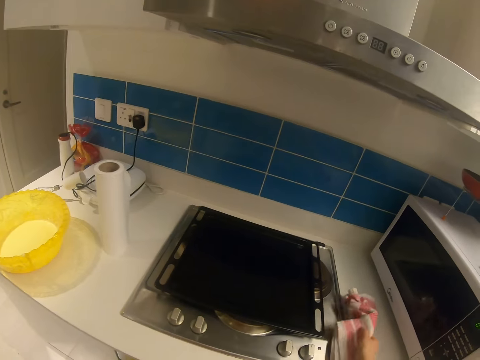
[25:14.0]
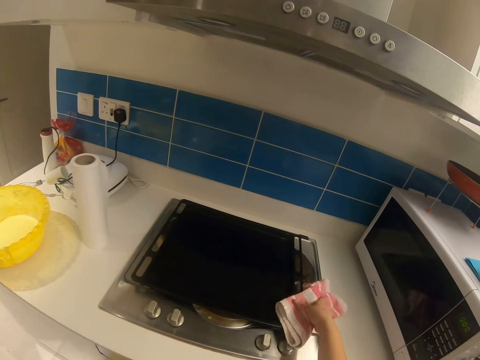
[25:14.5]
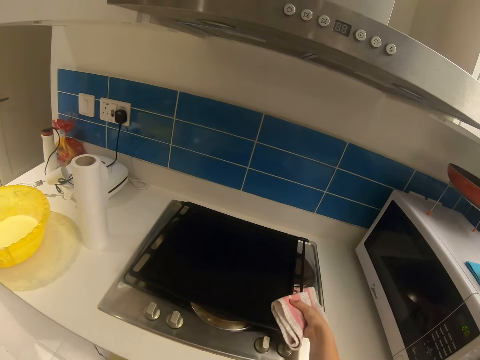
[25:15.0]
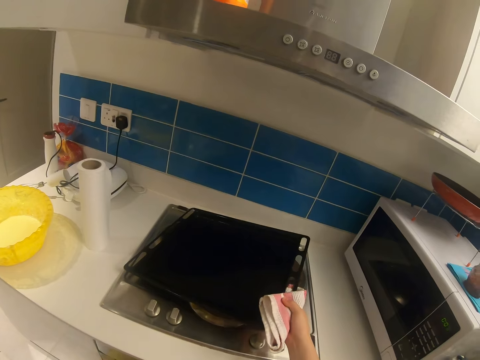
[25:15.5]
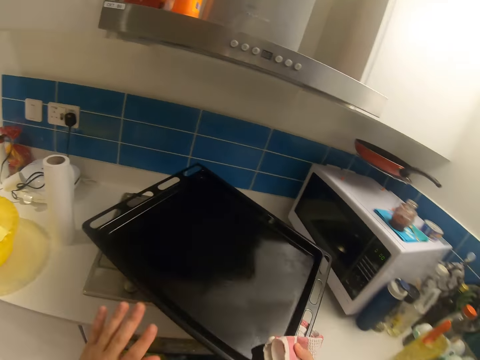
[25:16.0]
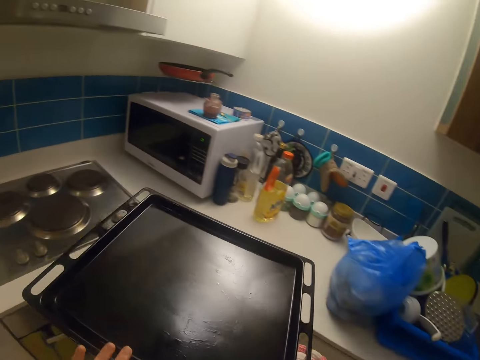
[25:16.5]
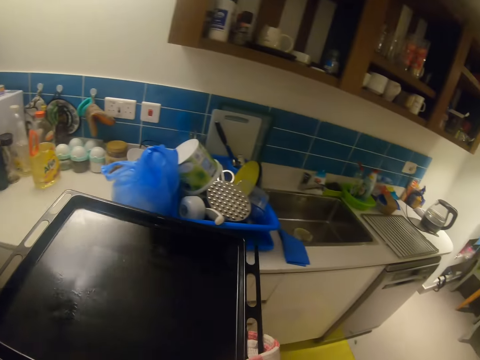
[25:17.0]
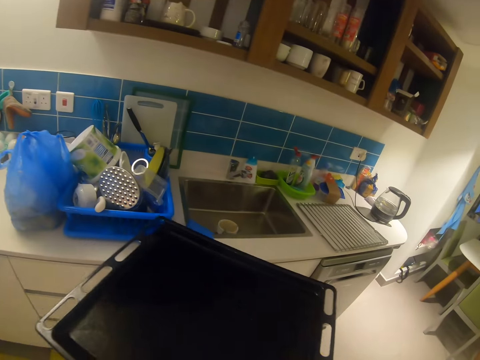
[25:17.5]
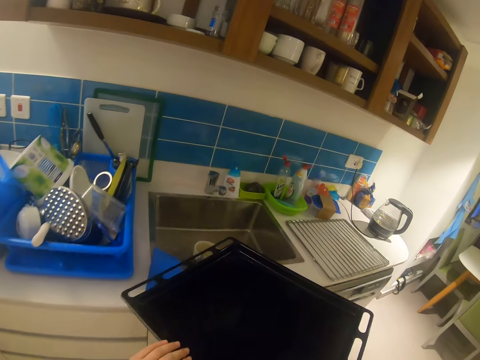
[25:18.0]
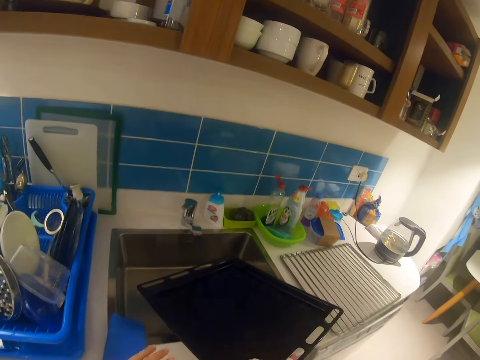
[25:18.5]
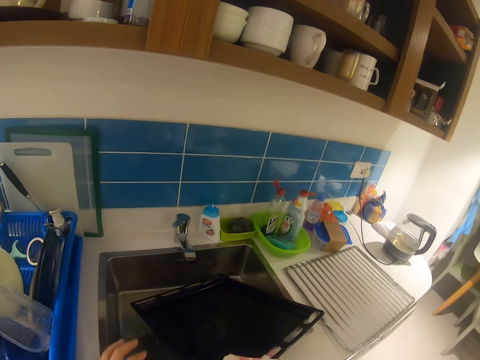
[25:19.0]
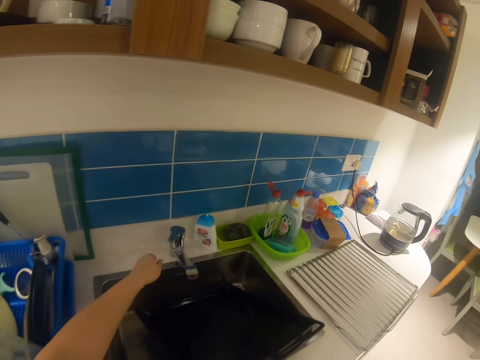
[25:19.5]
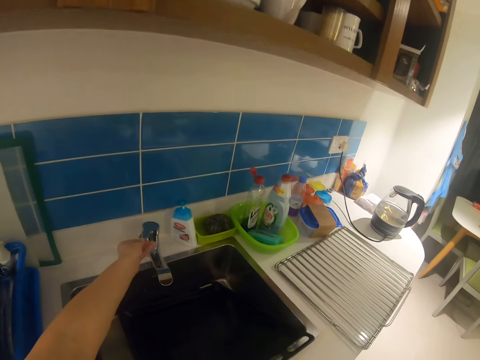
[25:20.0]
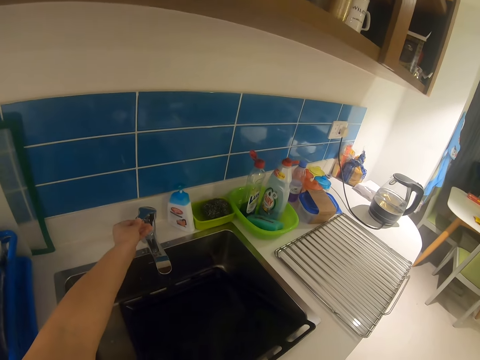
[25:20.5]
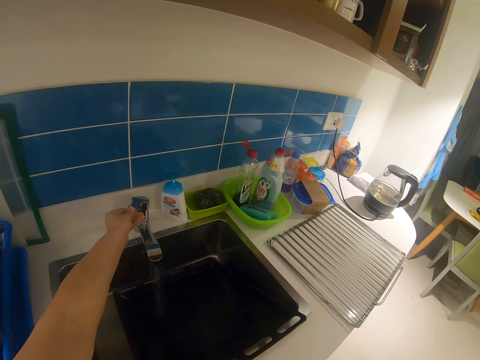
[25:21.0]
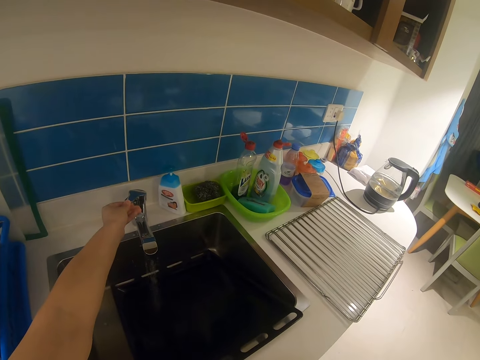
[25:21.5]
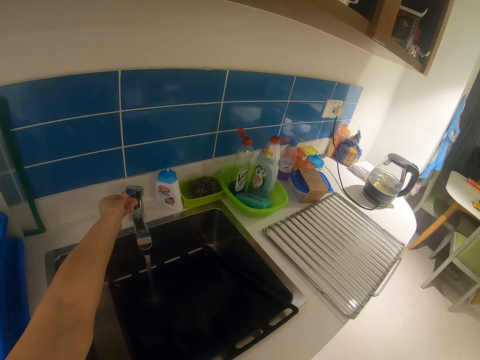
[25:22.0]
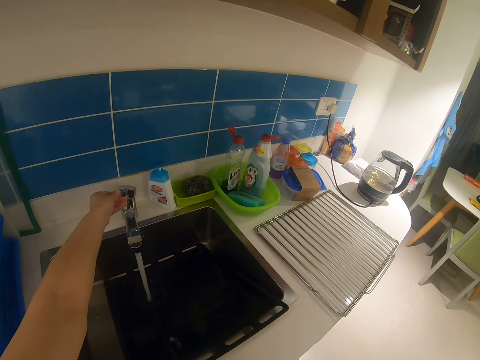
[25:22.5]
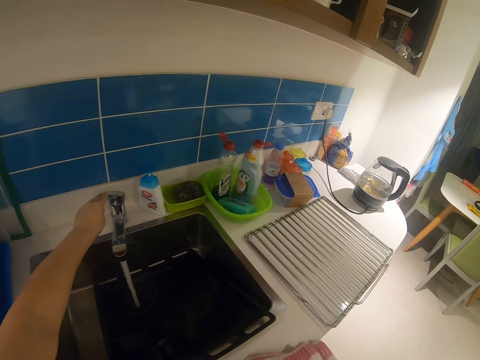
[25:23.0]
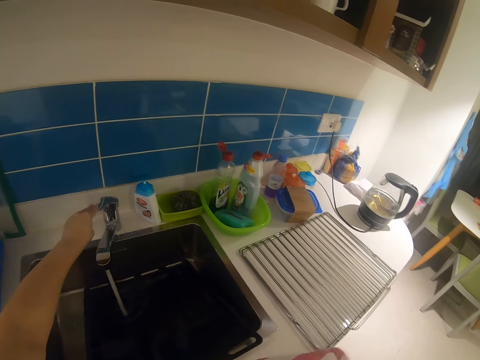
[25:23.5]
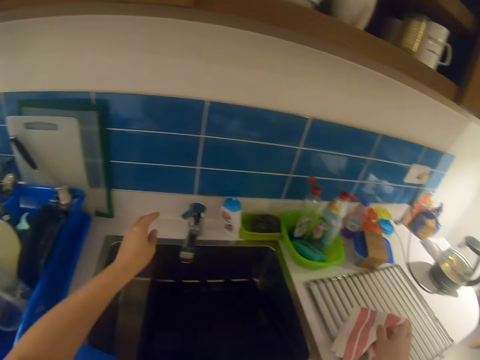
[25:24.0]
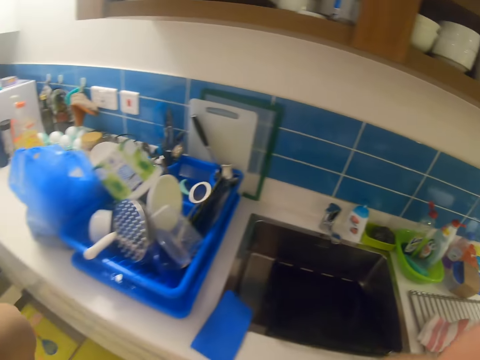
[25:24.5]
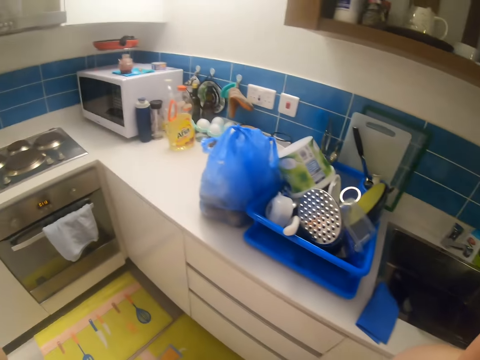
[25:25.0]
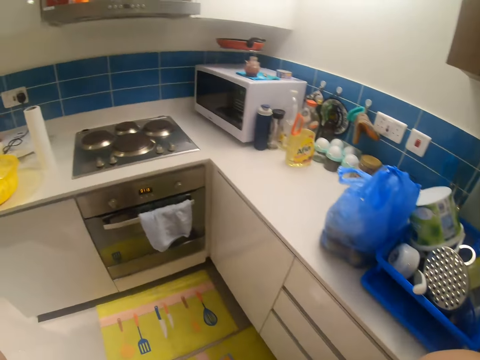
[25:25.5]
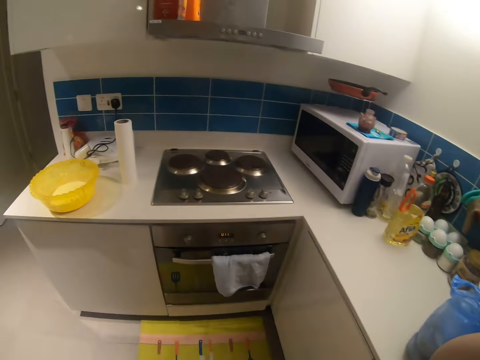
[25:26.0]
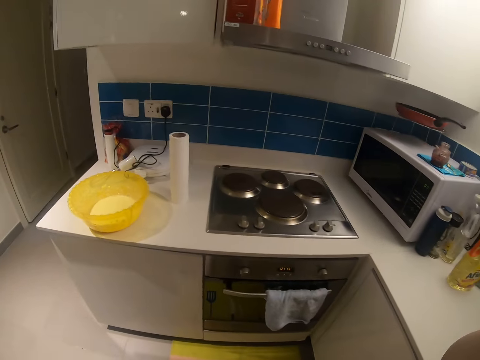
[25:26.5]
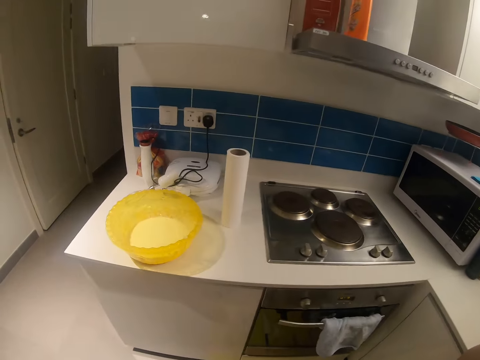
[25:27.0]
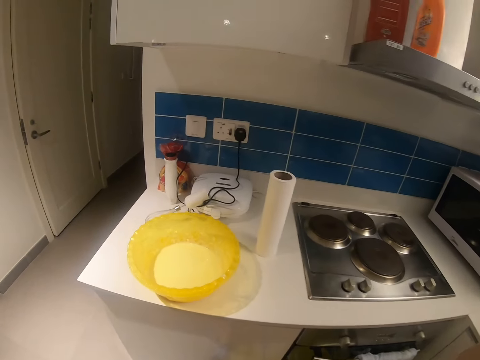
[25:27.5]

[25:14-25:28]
The camera wearer picks up the tray with the napkin. They step forward. They put the tray in the sink. They open the tap on the tray. They close the tap. They drop the napkin on the rack grid. They adjust the camera and step forward.

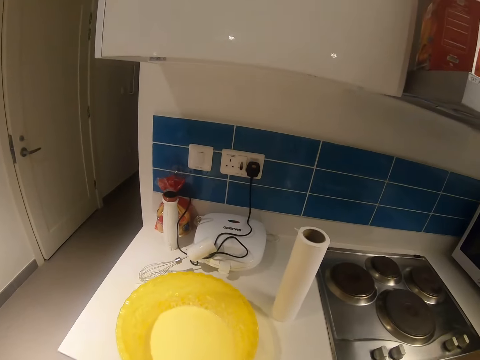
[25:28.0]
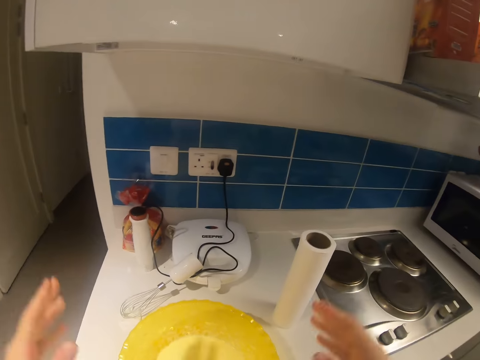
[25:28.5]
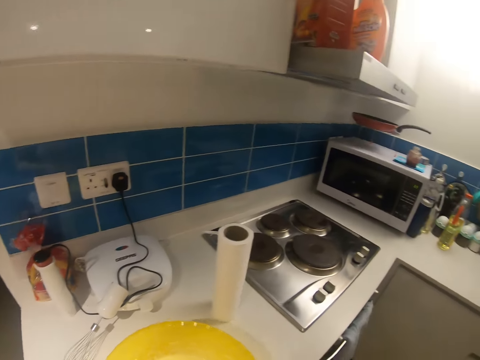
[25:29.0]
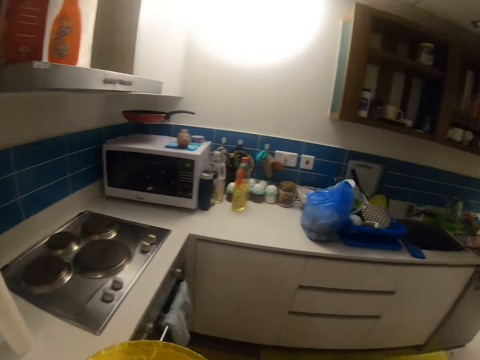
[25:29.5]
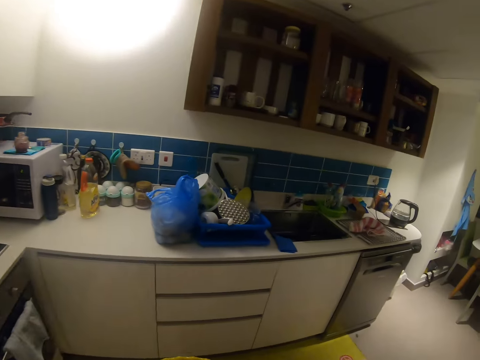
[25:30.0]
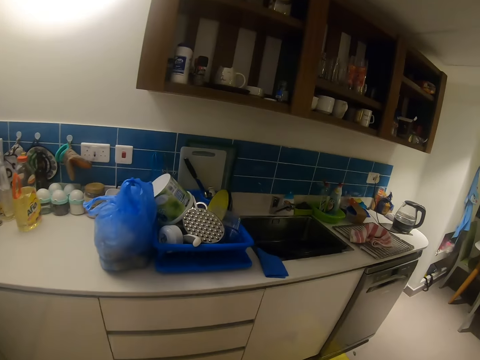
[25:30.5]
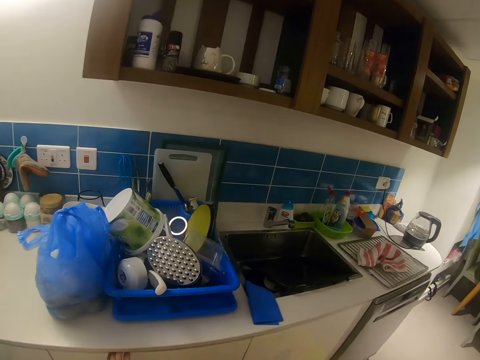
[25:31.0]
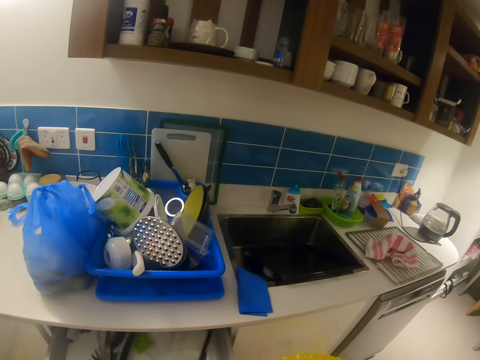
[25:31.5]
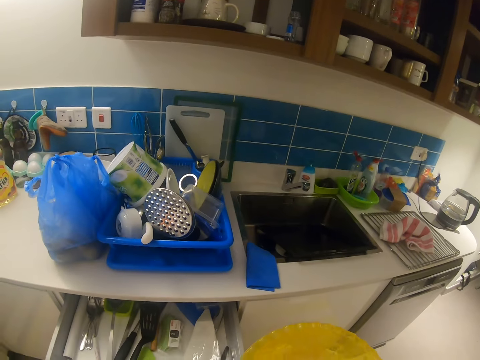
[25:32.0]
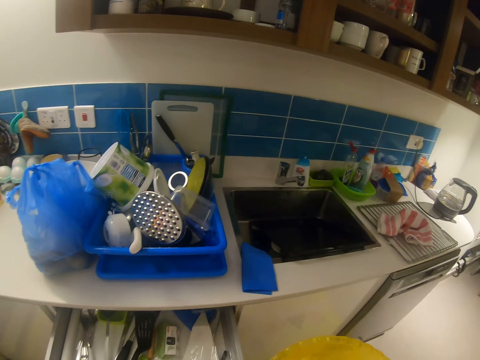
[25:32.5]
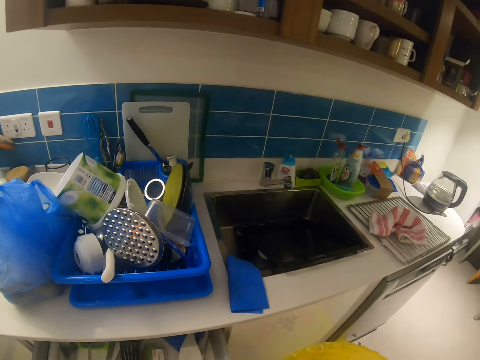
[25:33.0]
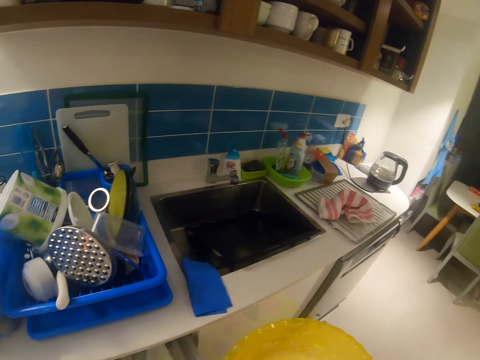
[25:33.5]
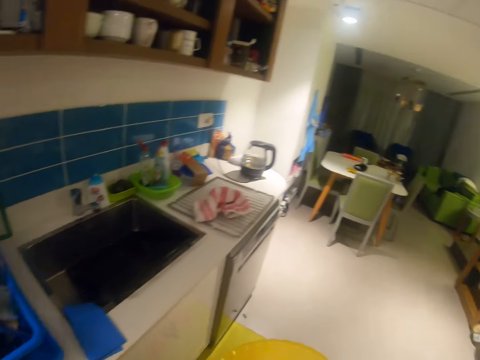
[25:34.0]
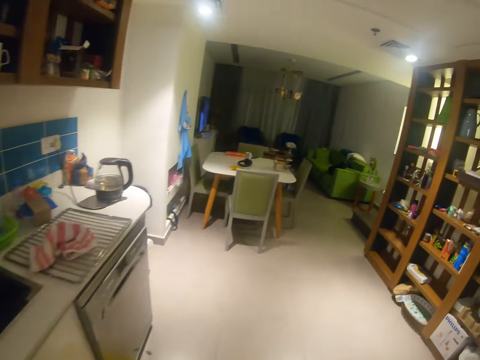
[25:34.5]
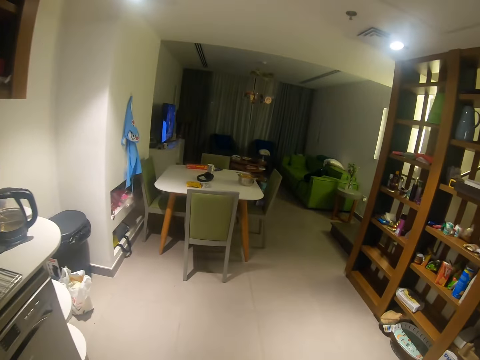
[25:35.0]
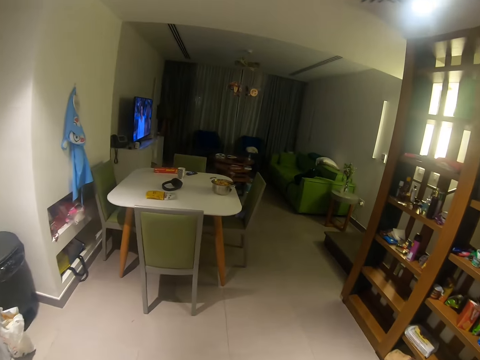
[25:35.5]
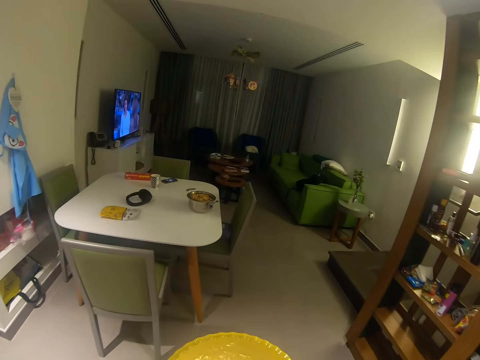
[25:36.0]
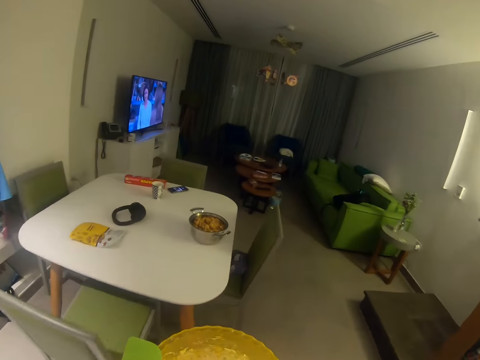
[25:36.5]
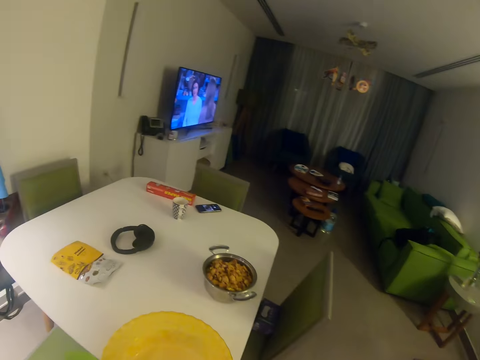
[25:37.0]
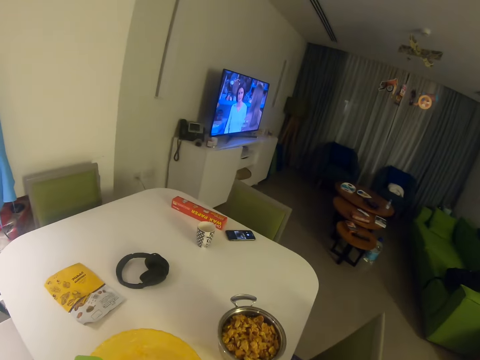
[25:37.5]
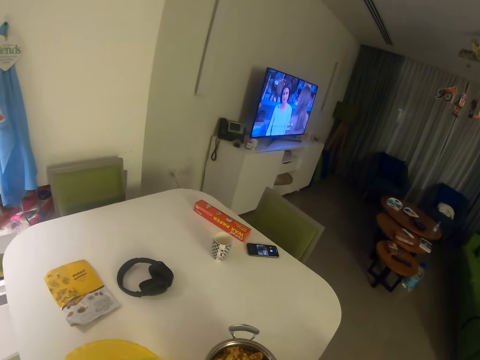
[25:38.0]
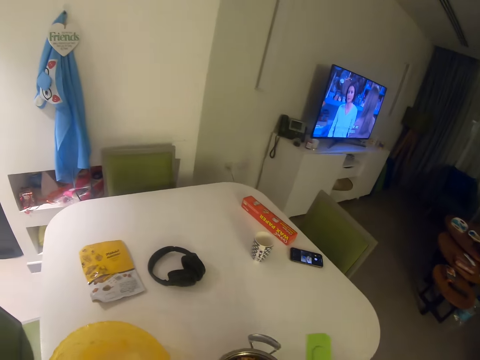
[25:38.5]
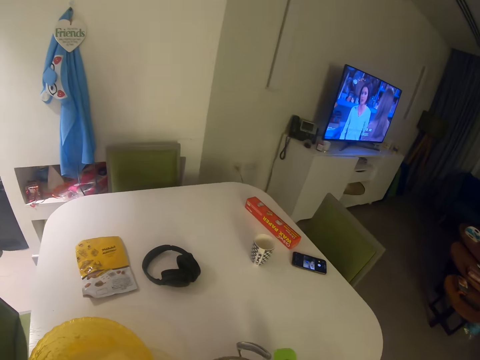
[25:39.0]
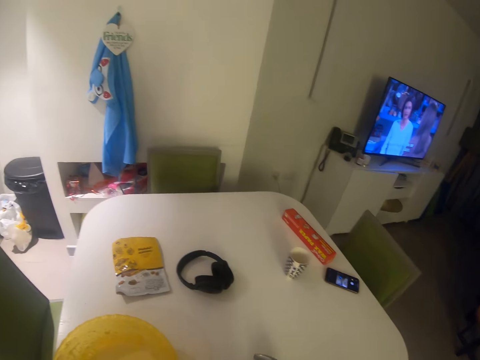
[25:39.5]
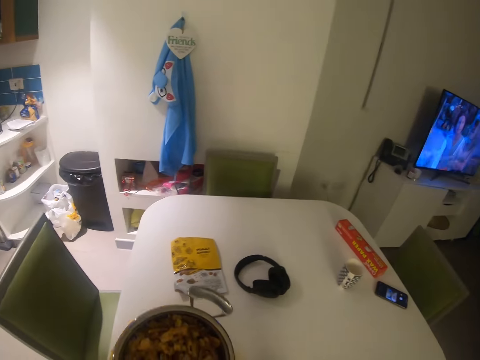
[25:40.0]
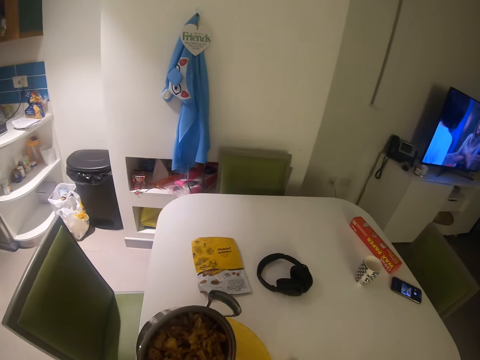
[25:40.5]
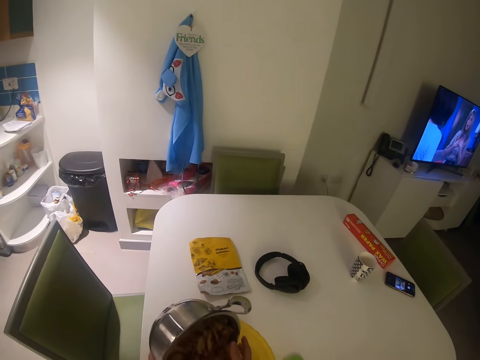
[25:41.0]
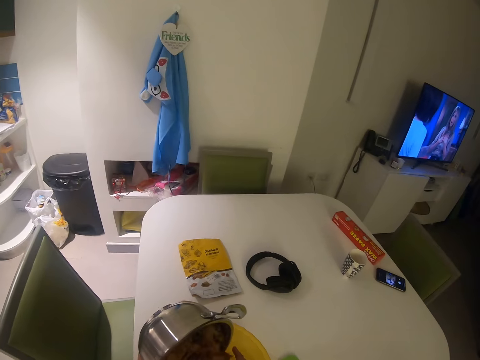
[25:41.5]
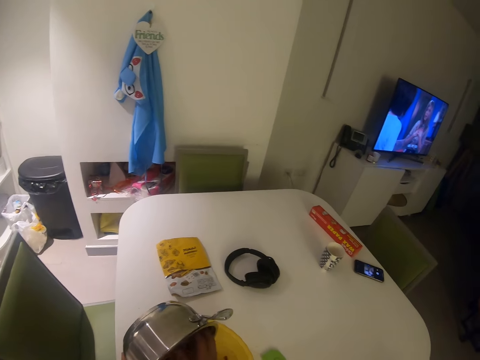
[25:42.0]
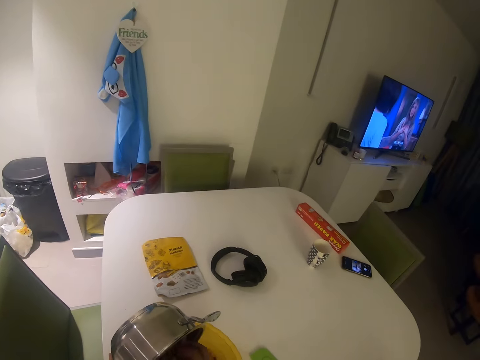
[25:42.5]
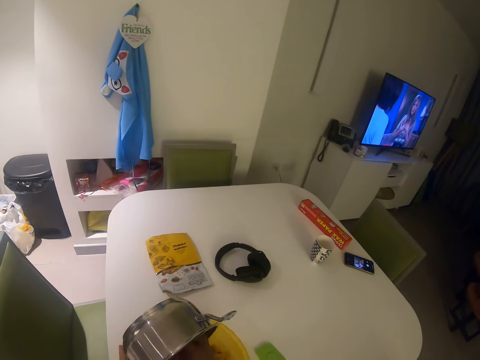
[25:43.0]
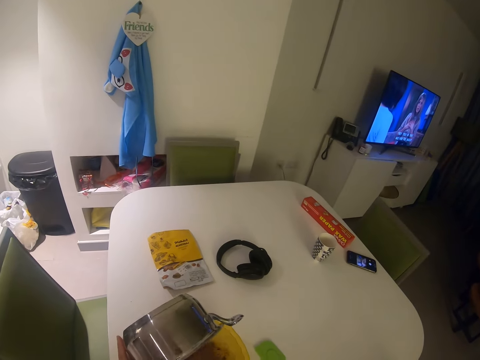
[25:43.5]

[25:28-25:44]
The camera wearer picks up the bowl of pudding on the counter. They step forward. They open the drawer. They pick up the spoon. They walk to the dining table with the bowl of pudding. They step forward. They drop the bowl of pudding on the dining table. They pick up the pot. They pour the pasta in the pudding.
